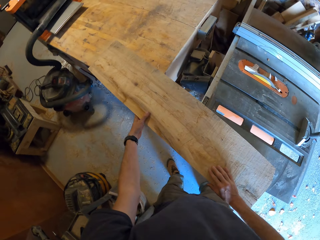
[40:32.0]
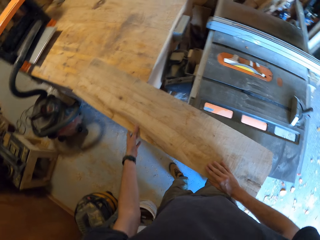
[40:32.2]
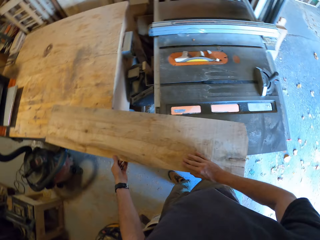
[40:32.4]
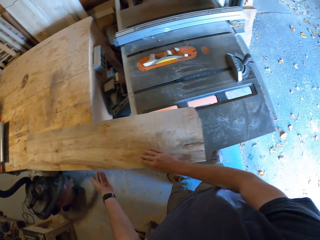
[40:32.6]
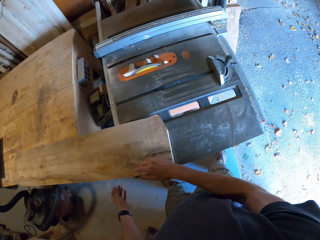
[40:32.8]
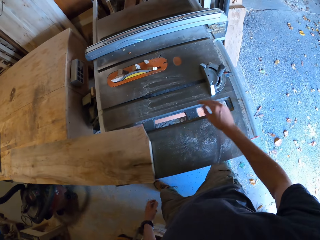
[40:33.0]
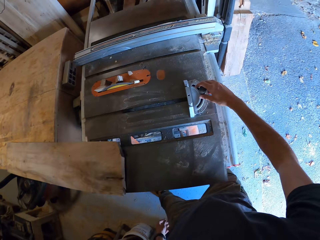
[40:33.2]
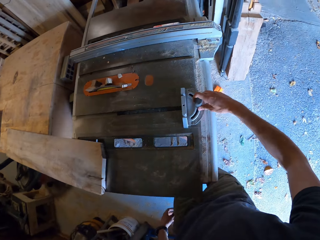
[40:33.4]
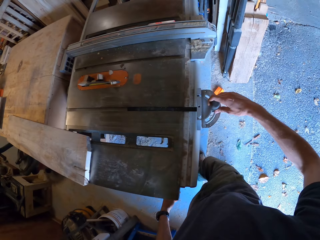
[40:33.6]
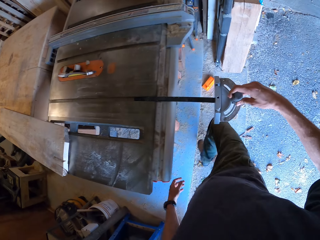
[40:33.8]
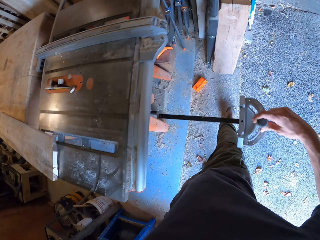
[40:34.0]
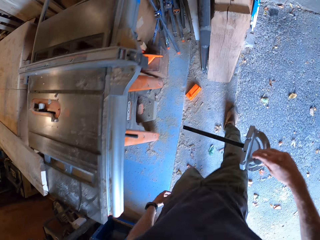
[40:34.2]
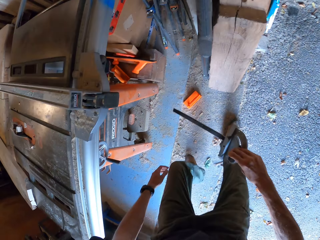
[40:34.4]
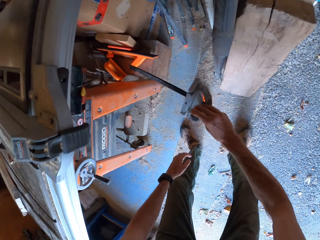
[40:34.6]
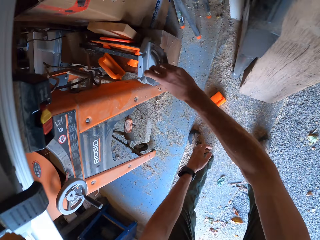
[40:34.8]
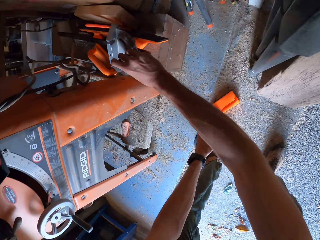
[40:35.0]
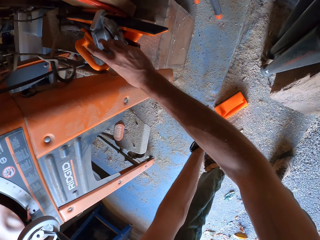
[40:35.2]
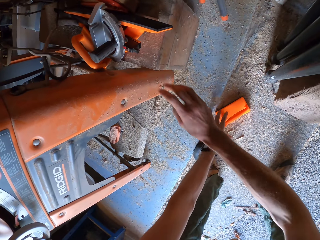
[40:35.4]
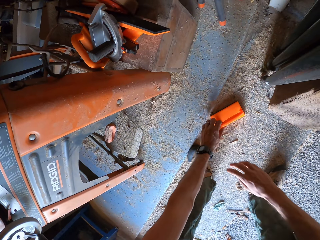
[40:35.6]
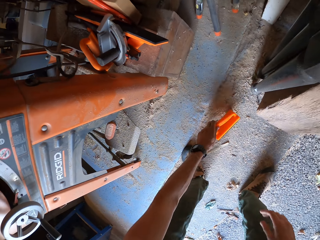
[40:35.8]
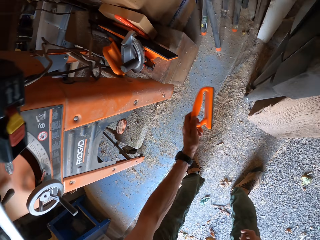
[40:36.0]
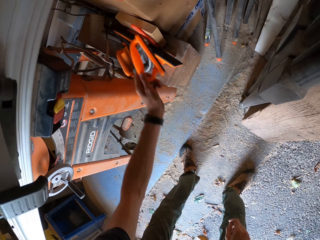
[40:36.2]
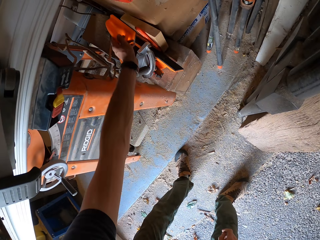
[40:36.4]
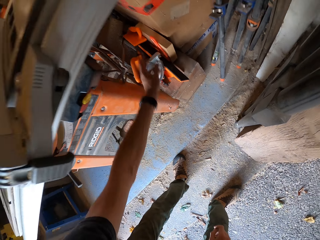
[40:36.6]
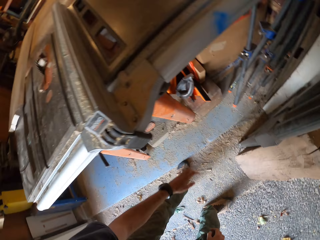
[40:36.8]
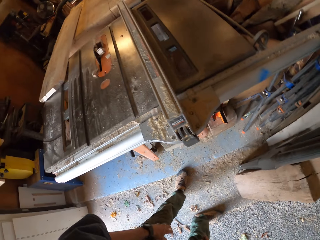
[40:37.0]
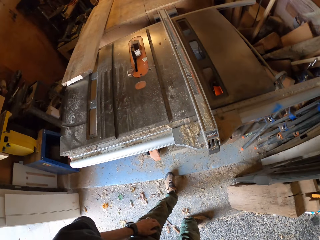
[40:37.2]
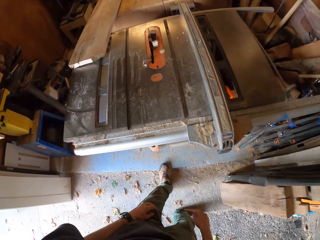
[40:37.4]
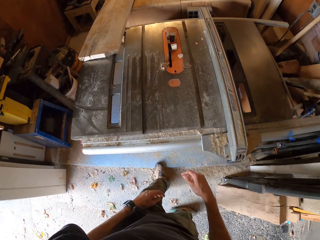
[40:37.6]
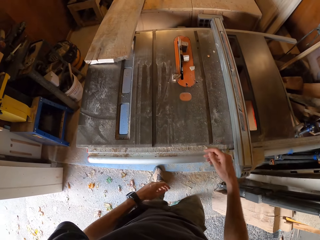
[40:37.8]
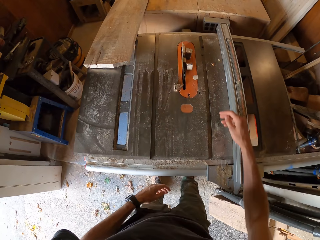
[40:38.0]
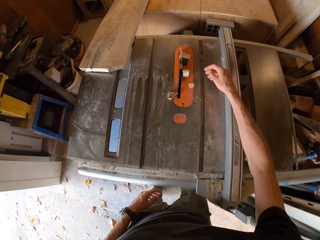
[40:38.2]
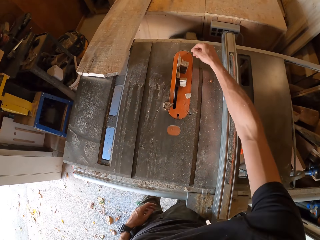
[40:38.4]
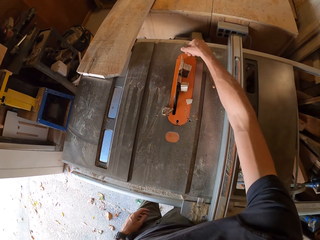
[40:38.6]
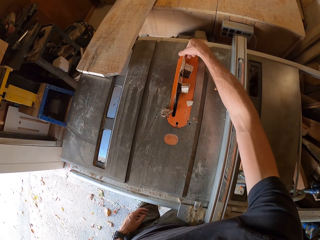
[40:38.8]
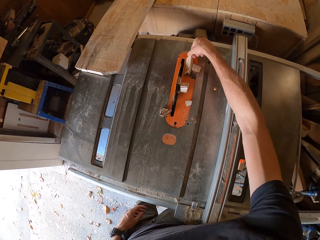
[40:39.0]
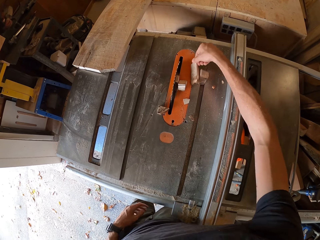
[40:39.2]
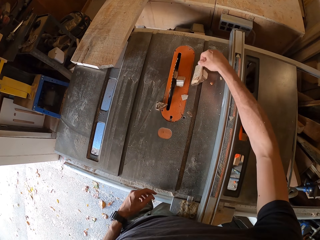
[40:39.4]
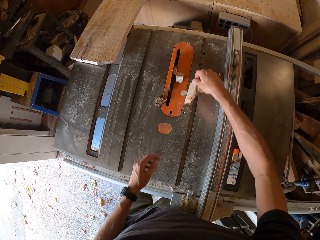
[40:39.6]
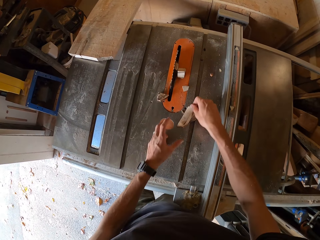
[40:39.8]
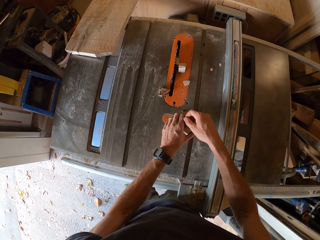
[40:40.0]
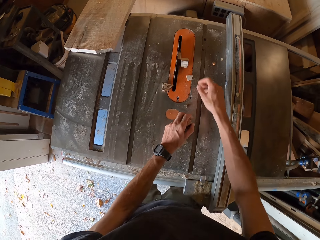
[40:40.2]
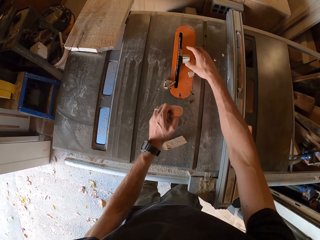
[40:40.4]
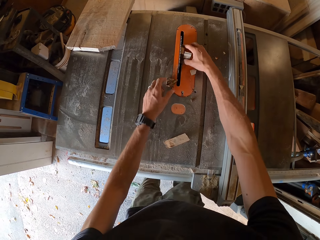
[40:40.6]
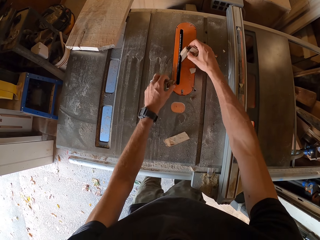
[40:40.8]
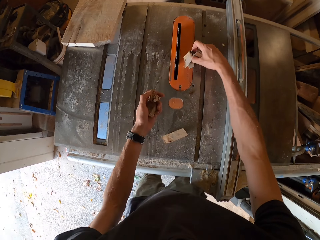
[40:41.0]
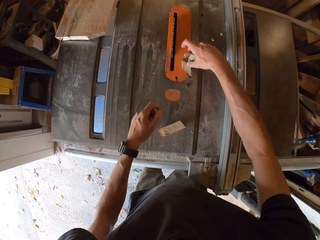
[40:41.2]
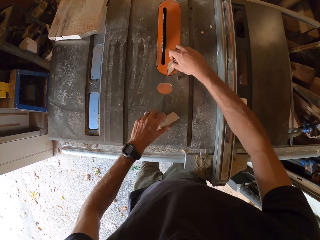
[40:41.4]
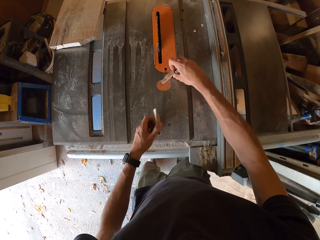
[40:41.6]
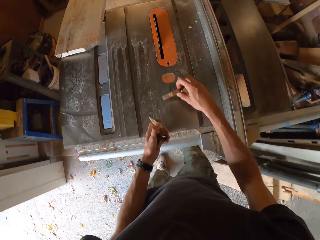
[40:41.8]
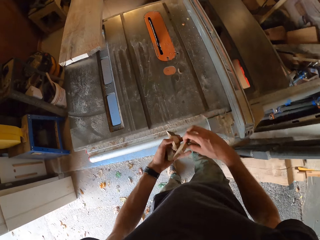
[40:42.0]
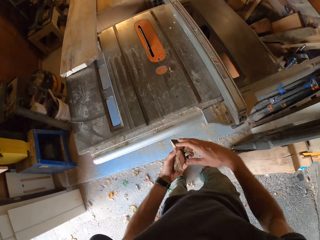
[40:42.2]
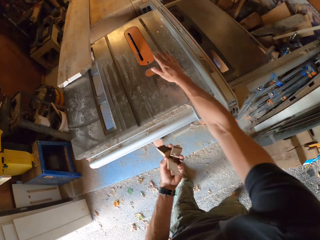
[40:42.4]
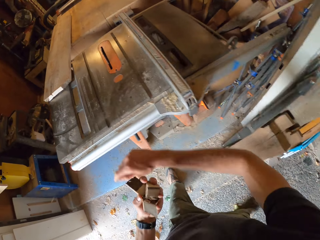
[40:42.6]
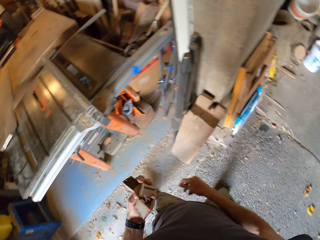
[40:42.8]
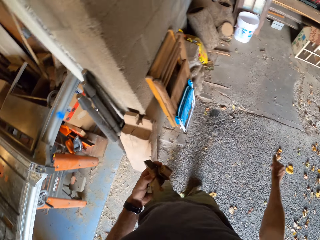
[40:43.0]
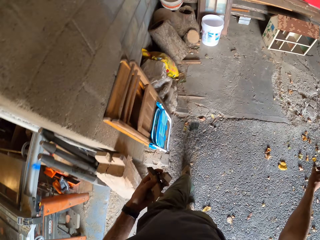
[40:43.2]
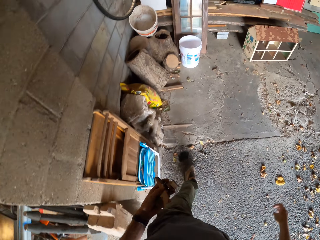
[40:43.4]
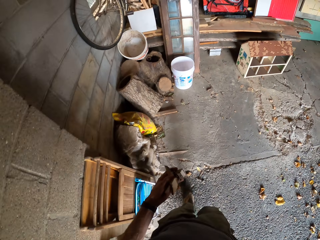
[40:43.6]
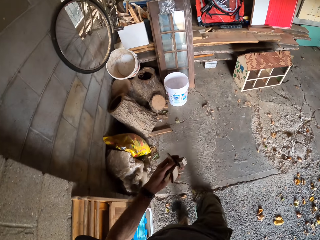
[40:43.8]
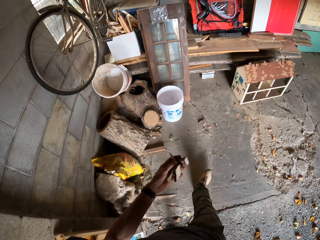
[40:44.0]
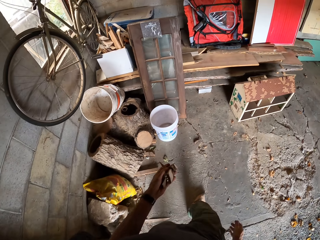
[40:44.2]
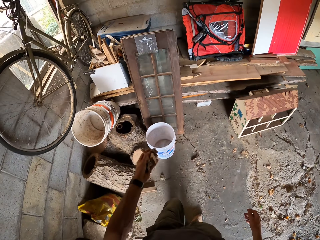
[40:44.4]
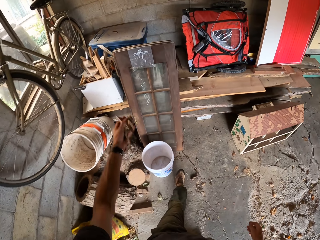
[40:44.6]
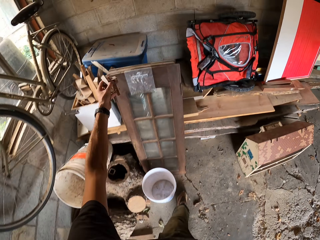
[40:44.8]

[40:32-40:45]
The camera wearer takes the rule off the table with his right hand. He puts a hand saw on a drawer, places the rule under the table, and picks a stapler from the floor to under the table. He puts a duster on top of a box. He picks a wood from the table with his right hand and passes it to his left hand. He picks more wood or pieces of wood with both hands from the table. He passes the wood in his right hand to his left hand. He walks in the room towards a bin.

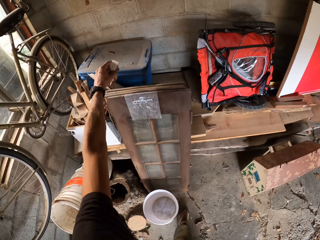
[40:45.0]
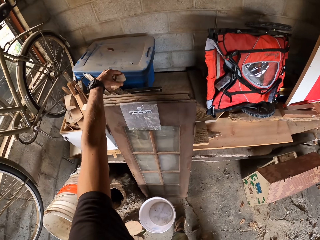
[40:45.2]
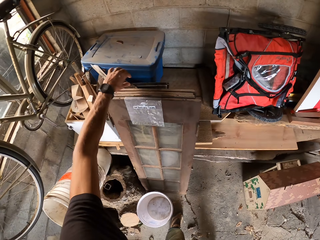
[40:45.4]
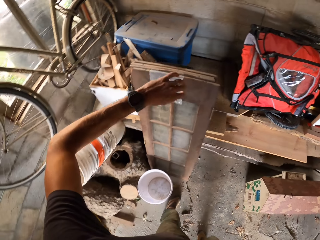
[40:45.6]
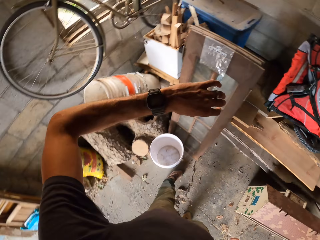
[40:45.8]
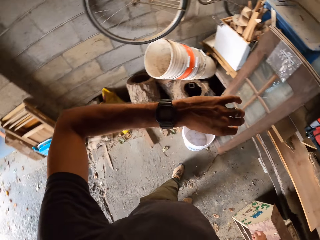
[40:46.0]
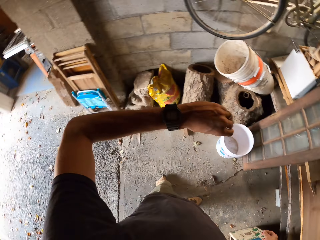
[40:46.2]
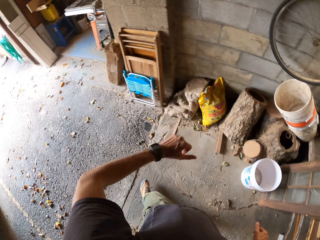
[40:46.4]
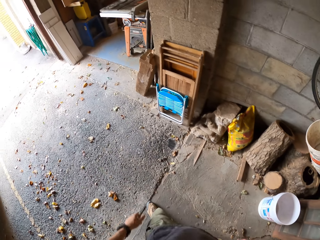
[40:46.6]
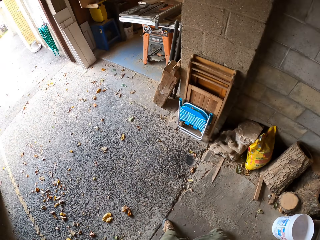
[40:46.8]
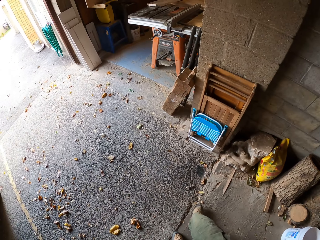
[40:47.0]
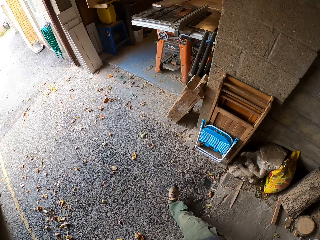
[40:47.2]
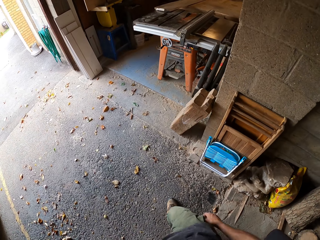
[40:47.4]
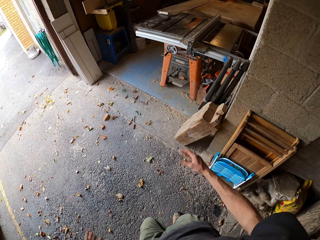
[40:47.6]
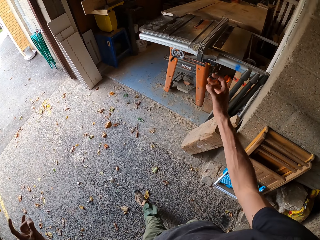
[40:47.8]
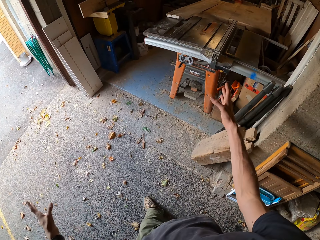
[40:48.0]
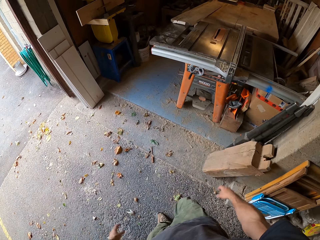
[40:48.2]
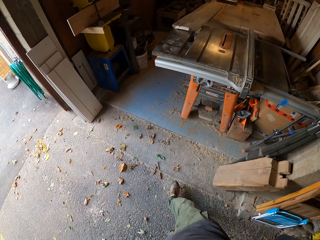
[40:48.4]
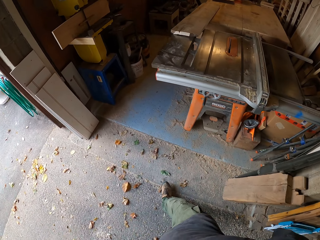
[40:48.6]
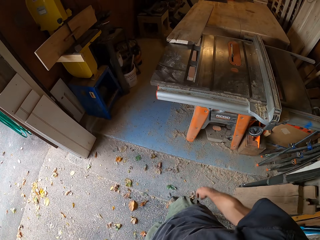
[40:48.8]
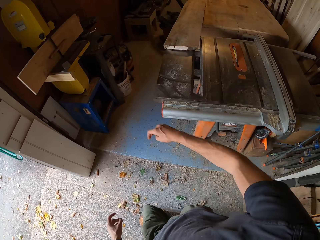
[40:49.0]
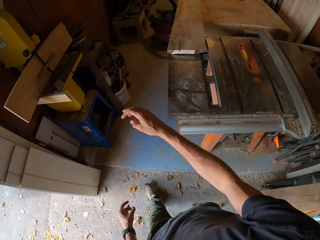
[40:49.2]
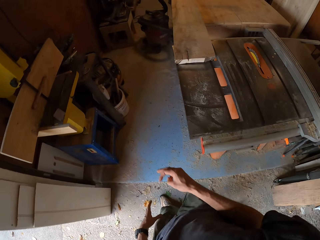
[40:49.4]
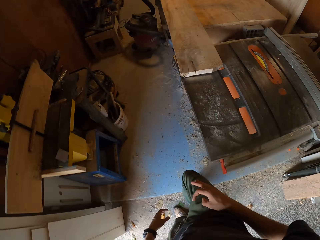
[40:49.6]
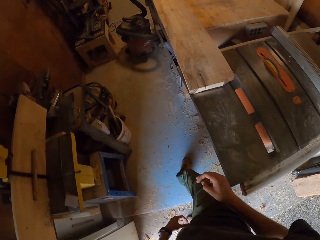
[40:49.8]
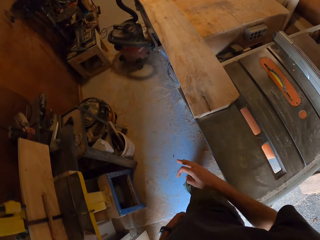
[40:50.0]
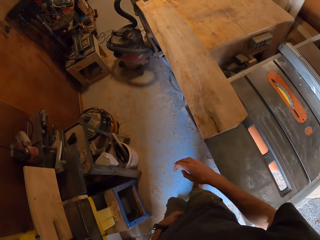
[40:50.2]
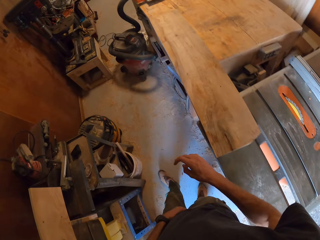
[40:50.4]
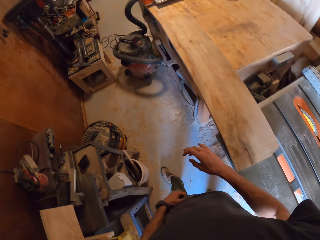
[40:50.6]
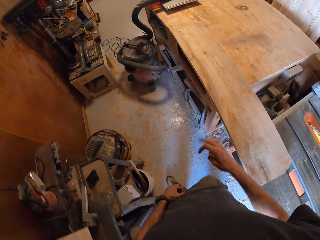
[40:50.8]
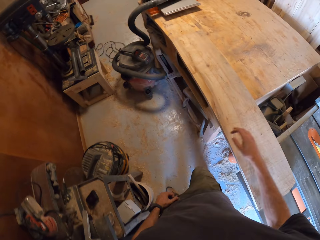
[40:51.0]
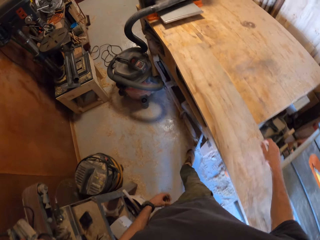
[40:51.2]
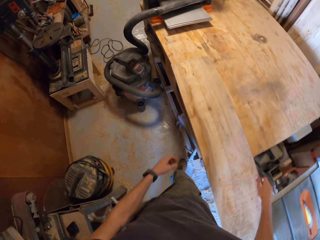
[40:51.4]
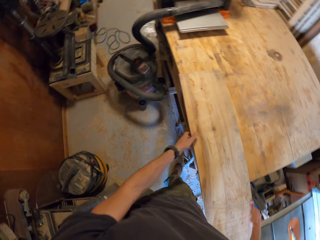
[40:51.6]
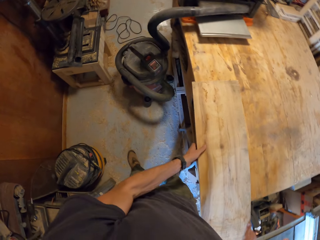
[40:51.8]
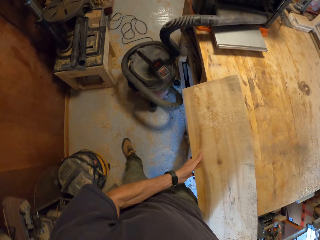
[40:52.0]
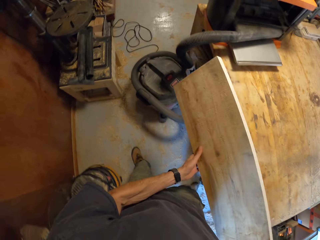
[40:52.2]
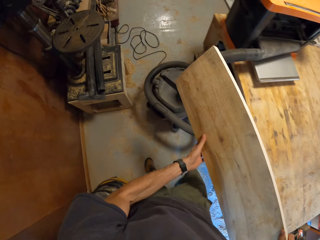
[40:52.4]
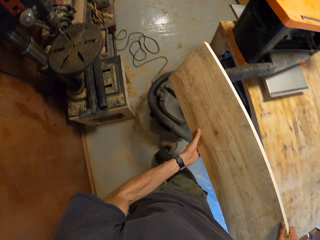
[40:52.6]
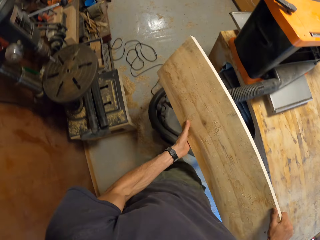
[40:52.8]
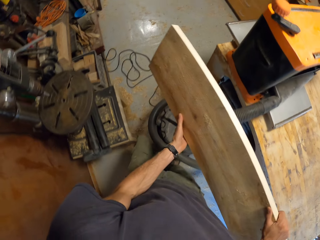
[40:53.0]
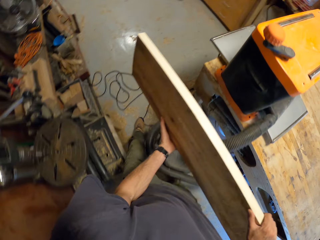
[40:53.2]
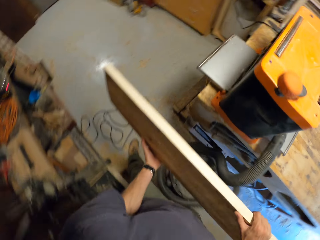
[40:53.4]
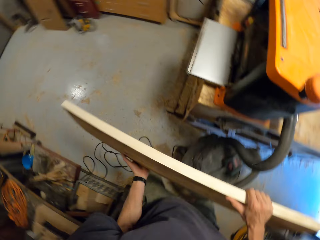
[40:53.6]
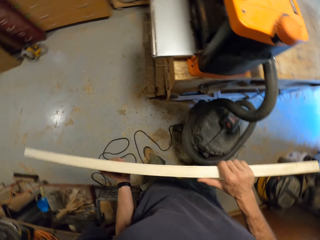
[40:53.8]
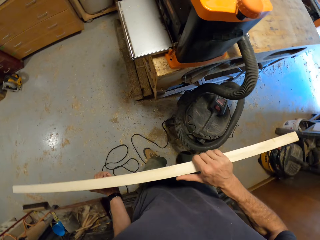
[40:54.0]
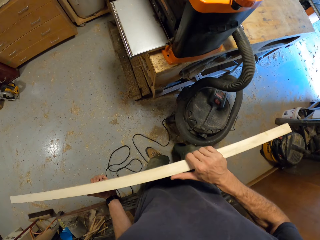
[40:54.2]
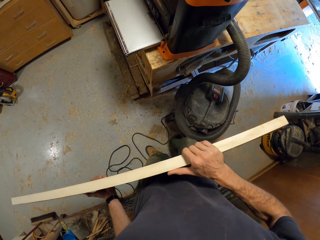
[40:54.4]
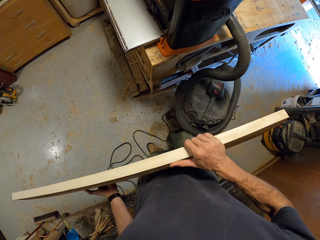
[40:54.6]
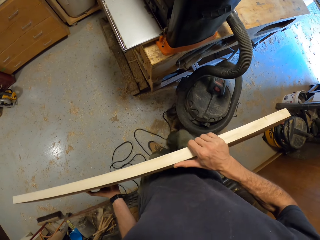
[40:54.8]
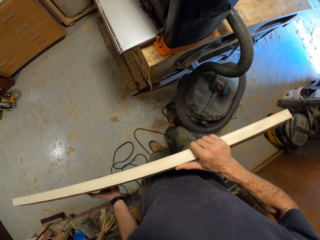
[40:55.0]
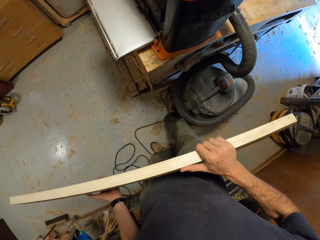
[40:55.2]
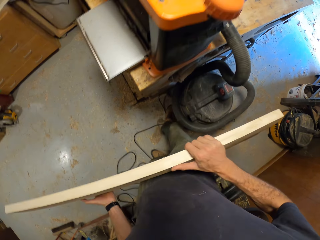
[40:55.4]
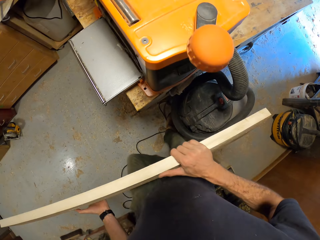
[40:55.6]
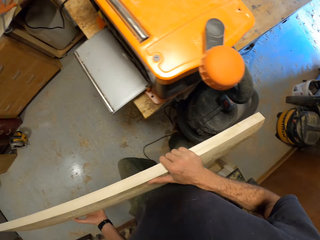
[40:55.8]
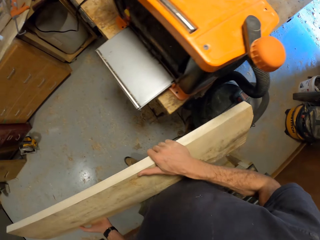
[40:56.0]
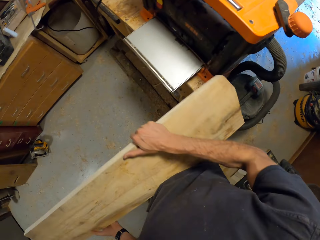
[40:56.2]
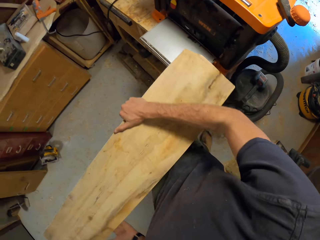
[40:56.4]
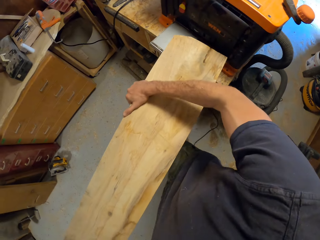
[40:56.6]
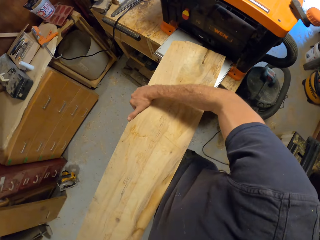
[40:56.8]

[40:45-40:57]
The camera wearer drops the wood in his left hand down in the bin. He drops the pieces of wood in a basket on the shelf. He checks his wristwatch on his left hand. He walks in the workshop. He picks the slab of wood or timber with both hands from the table saw and workshop table. He kicks a vacuum on the floor with his right leg. He pulls the vacuum cleaner.
